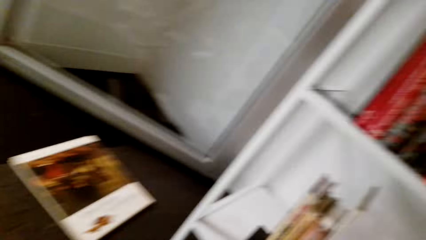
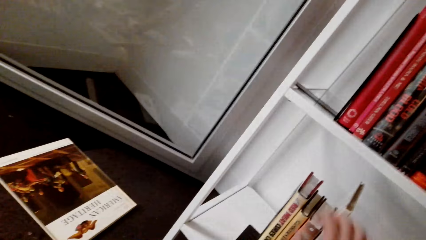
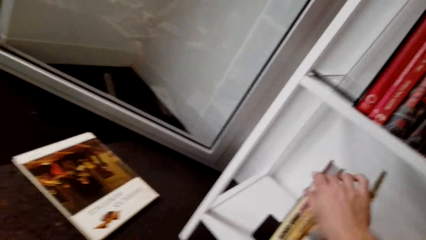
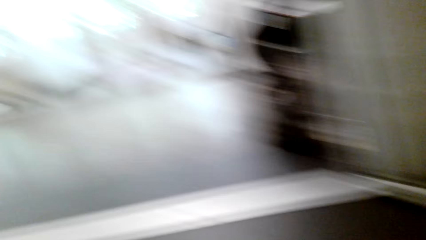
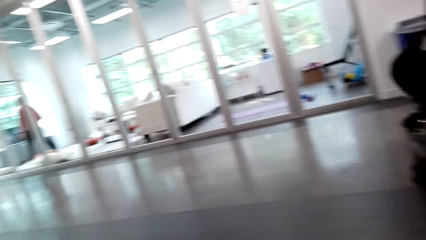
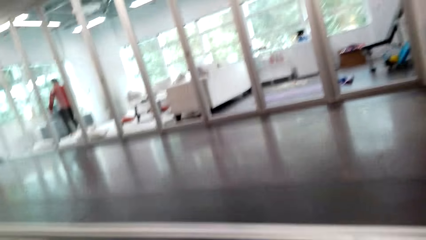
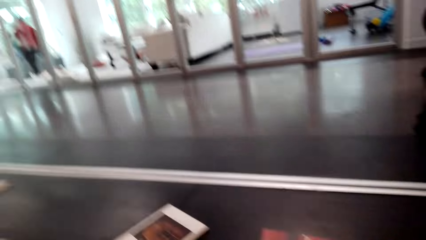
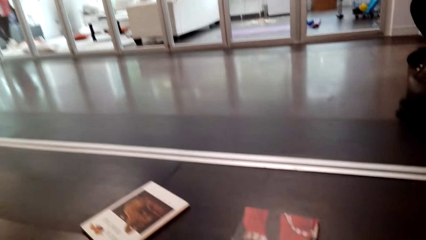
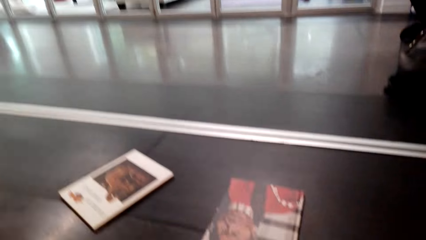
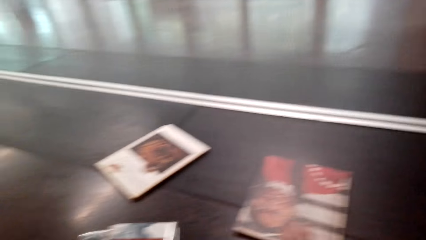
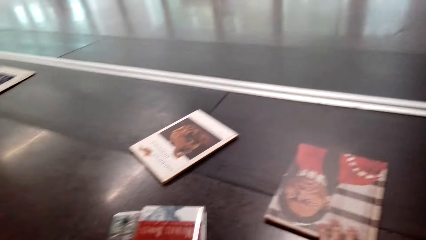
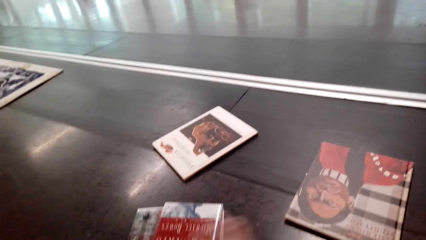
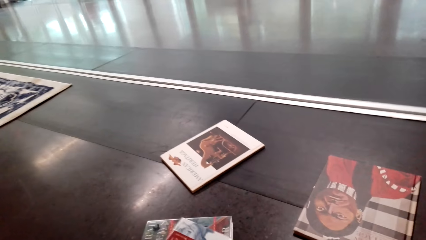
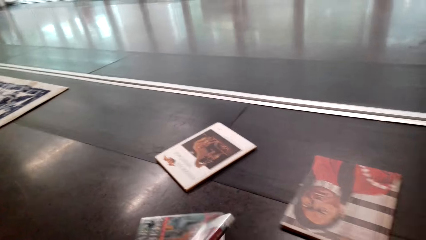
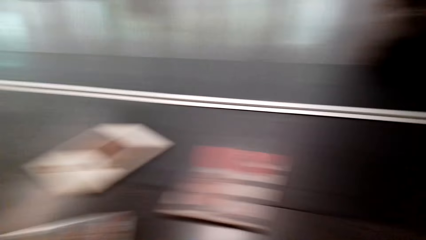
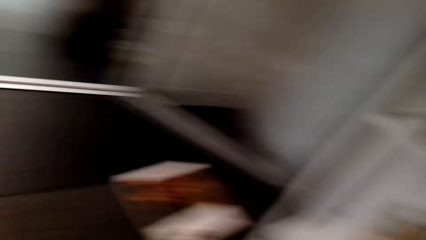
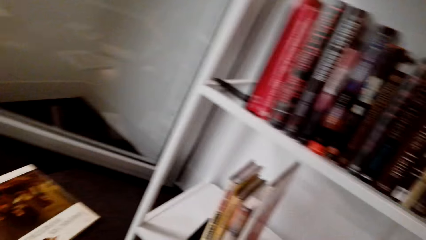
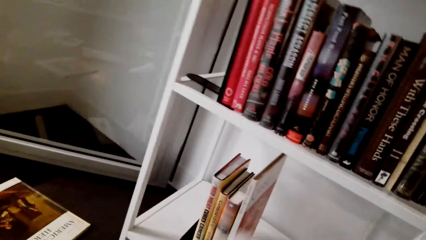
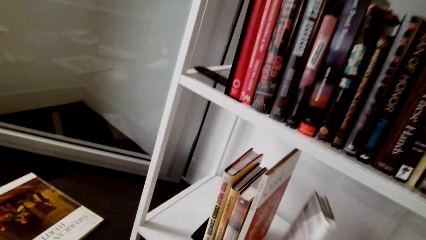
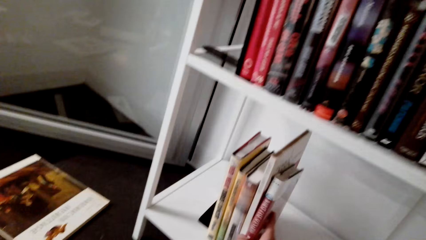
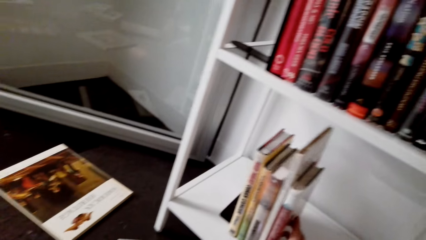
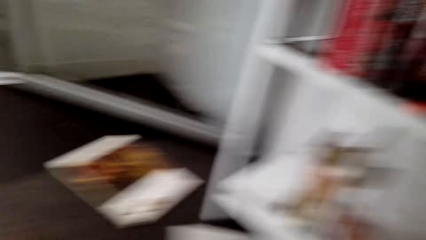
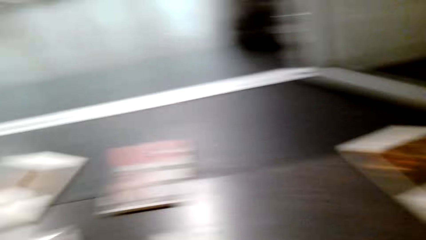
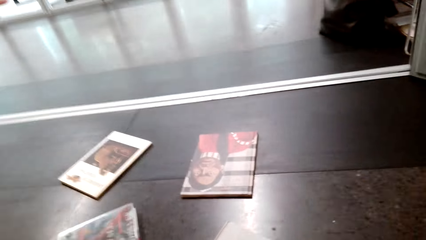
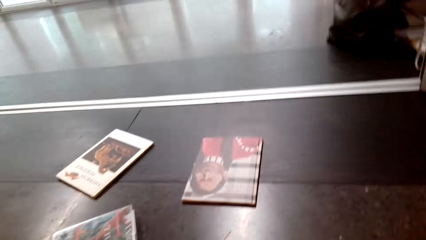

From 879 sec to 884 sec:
The camera wearer picks up the books from the floor. They put the book on the shelf.

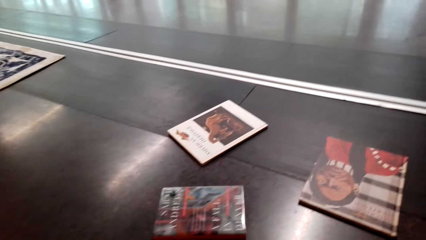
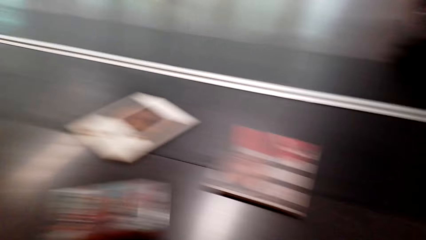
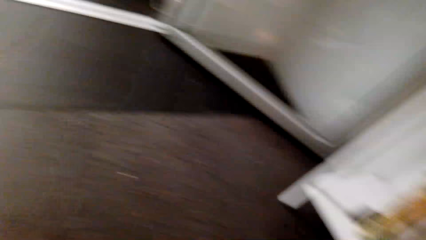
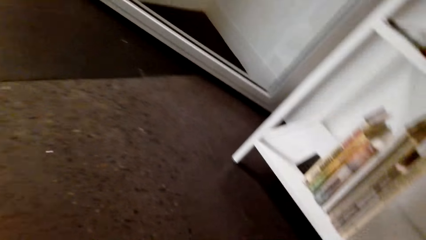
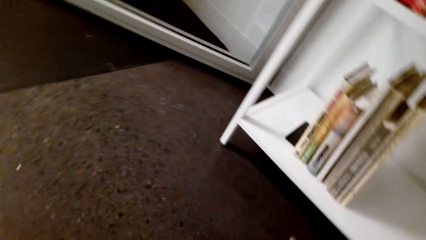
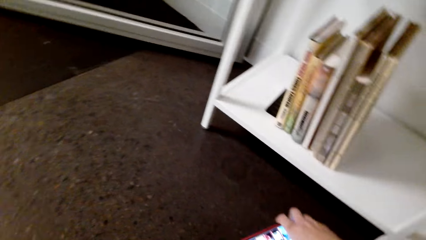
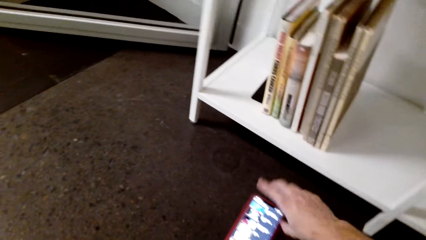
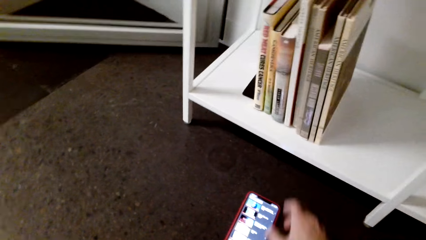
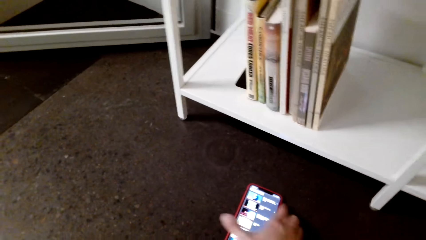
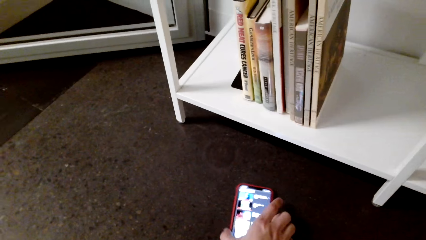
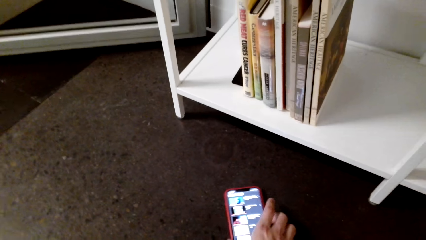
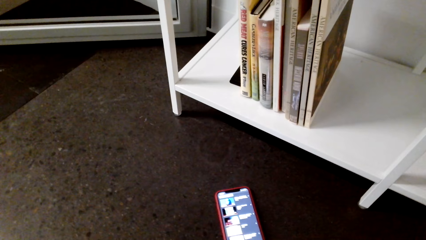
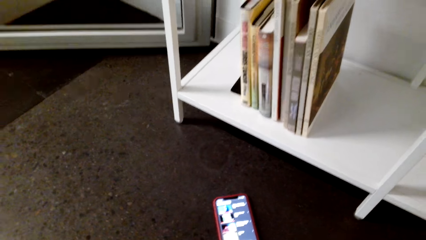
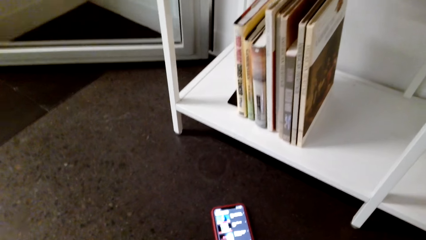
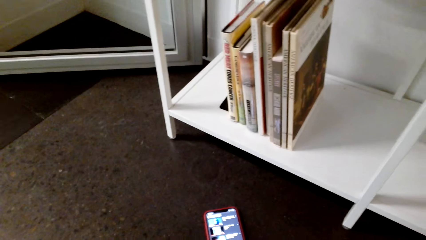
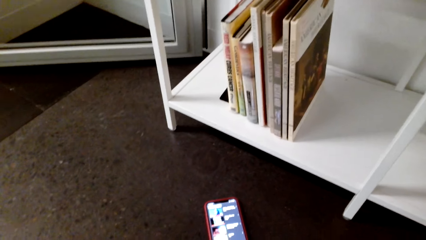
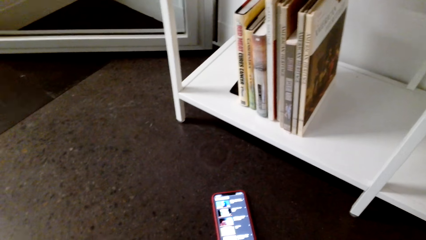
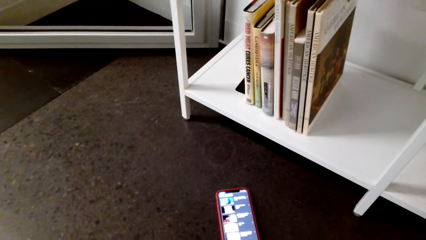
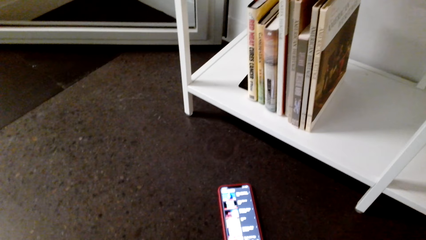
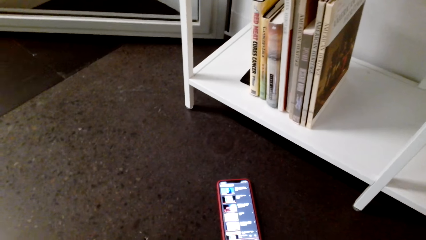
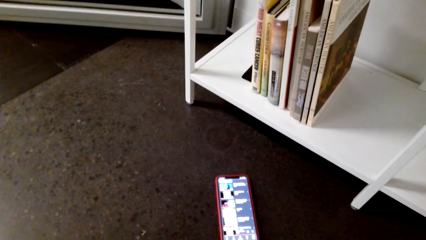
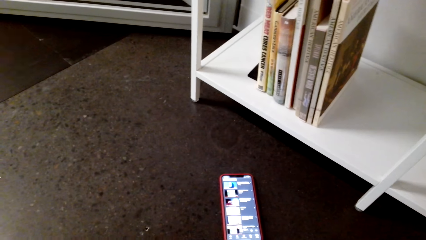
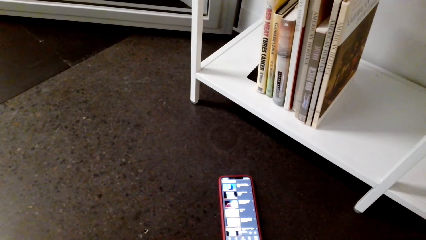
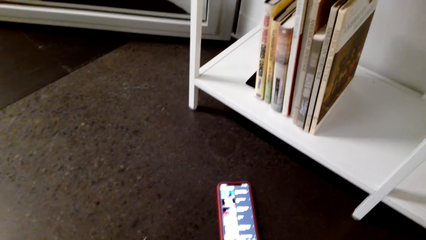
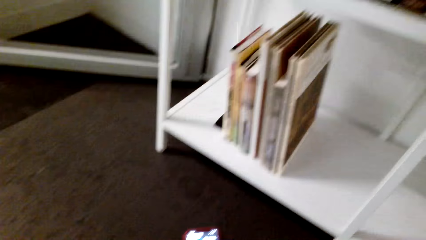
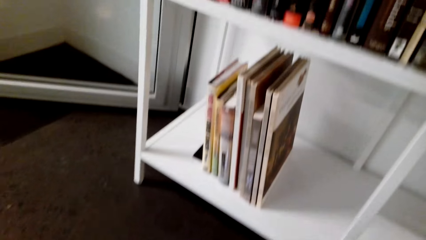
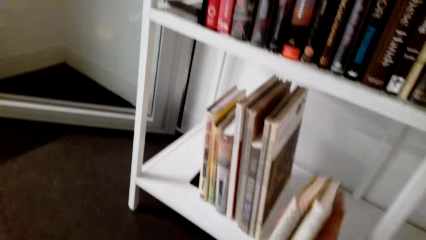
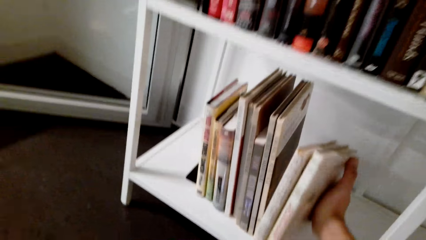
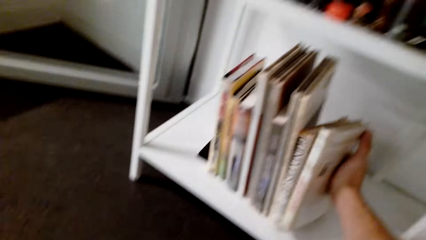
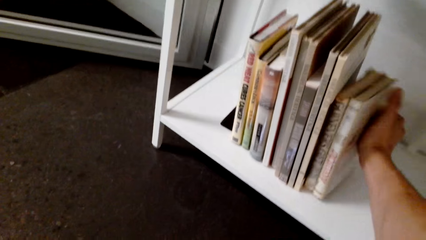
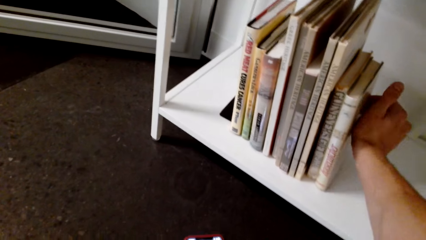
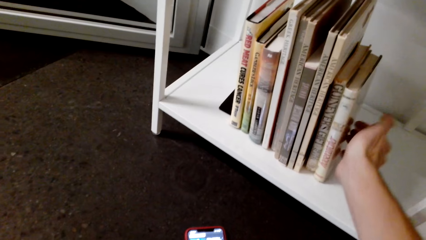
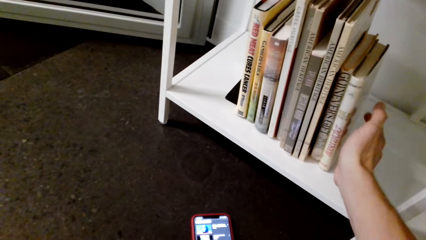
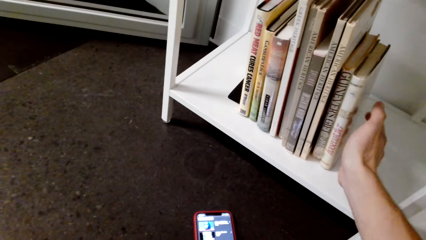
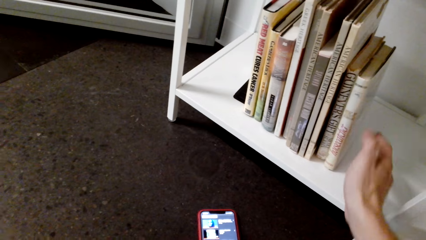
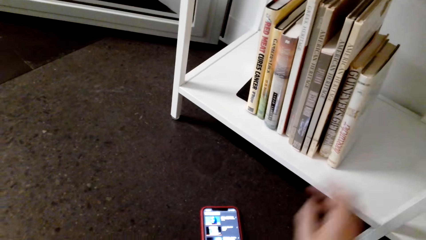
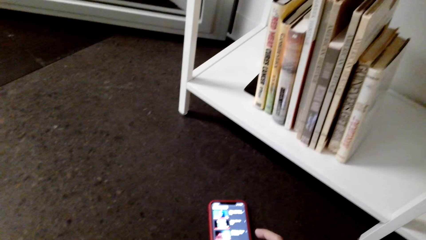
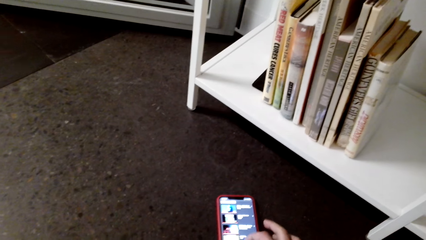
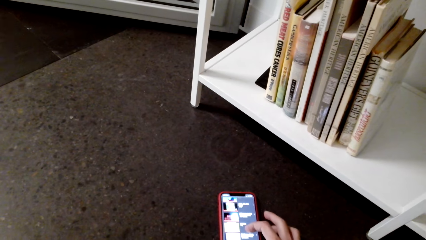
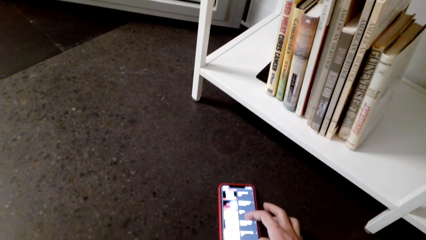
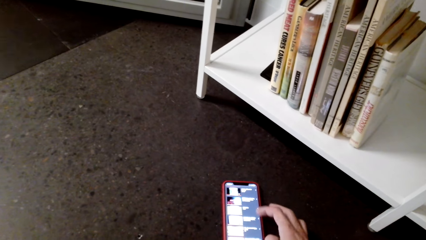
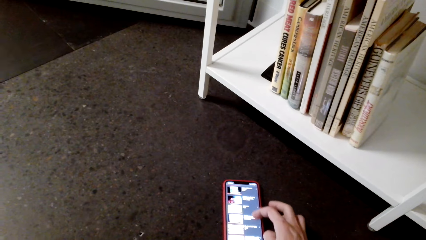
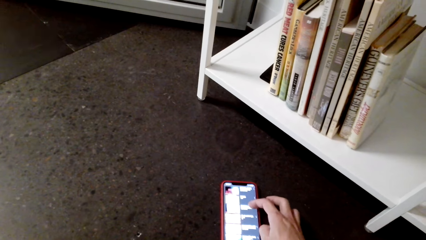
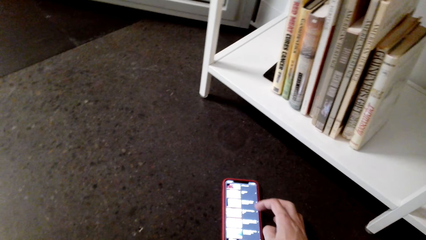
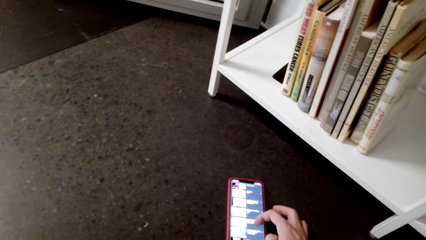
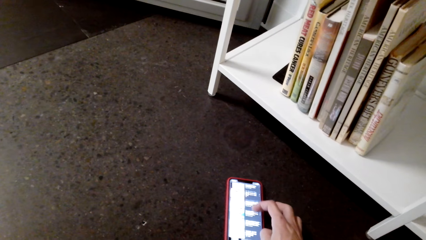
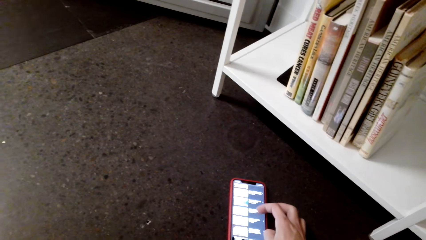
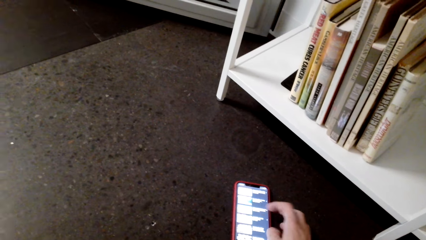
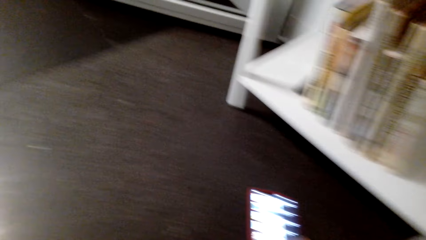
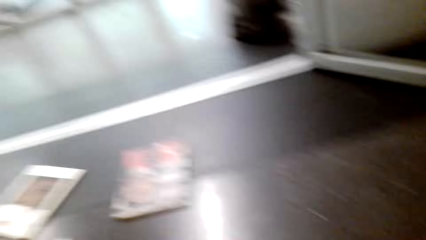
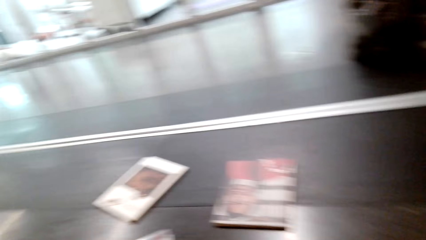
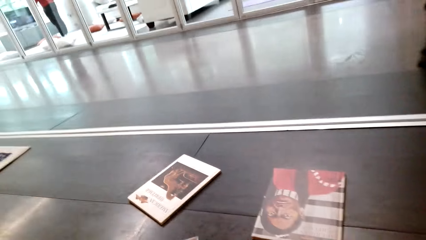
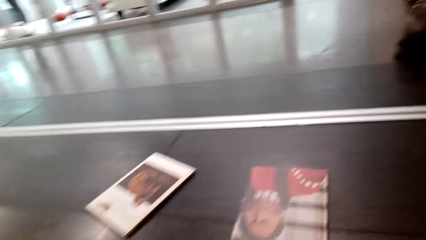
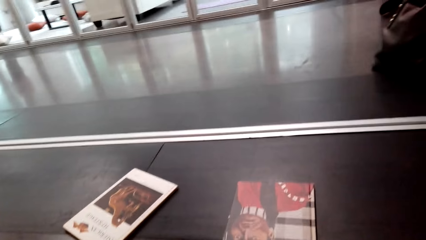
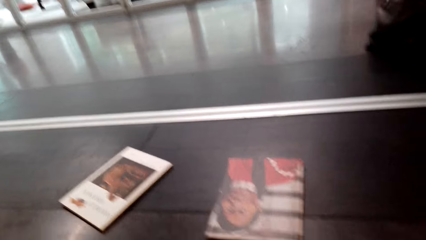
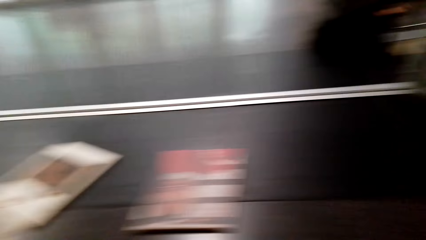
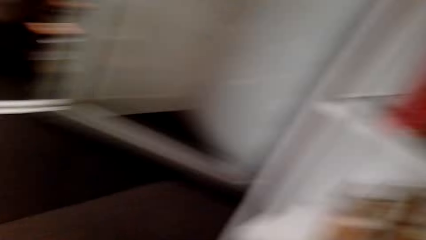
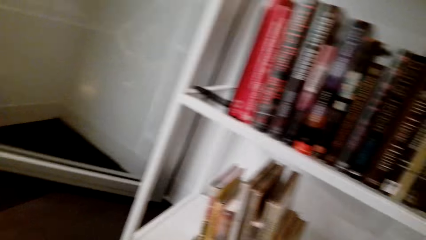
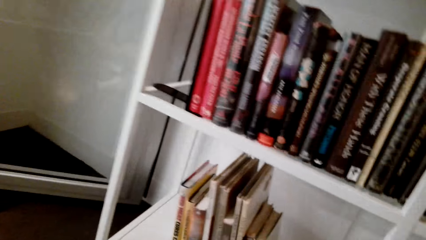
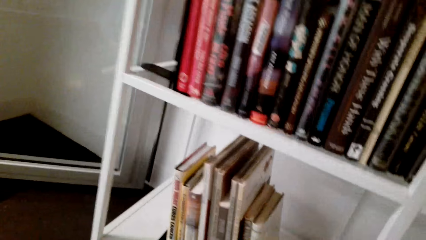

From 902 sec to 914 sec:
The camera wearer moves the phone. They operate the phone. They put the books on the shelf. They operate the phone.
